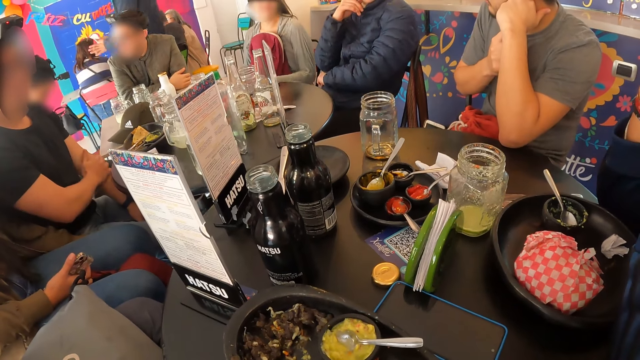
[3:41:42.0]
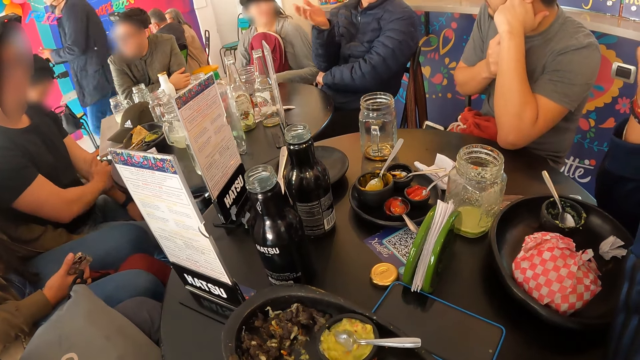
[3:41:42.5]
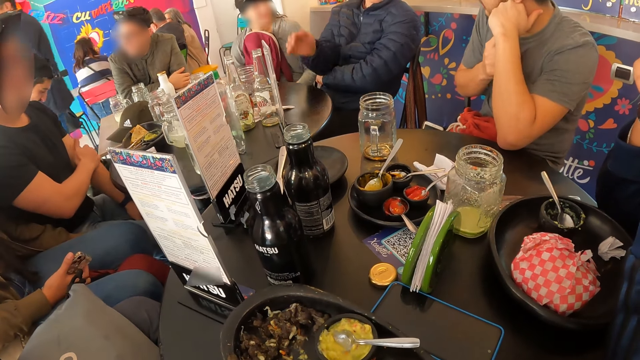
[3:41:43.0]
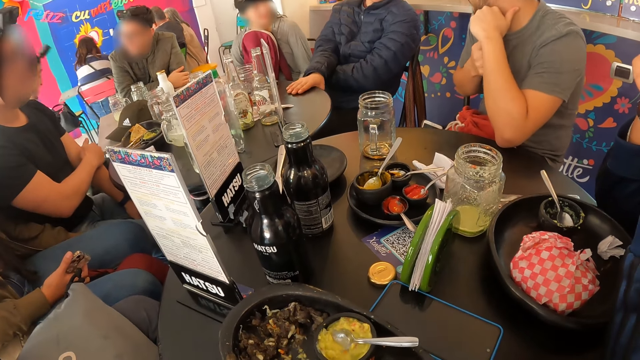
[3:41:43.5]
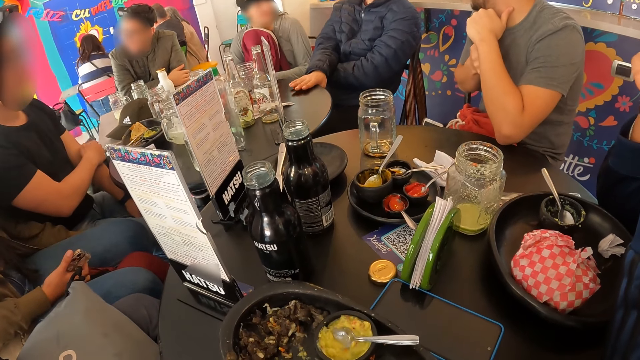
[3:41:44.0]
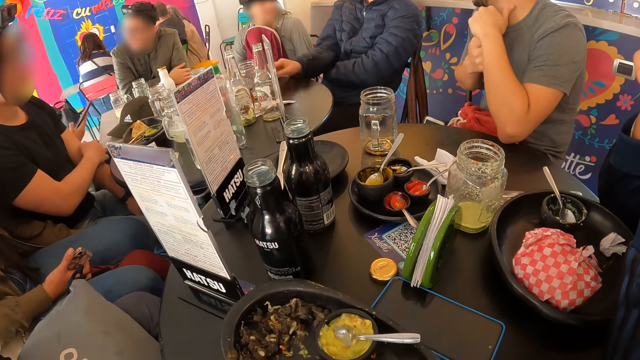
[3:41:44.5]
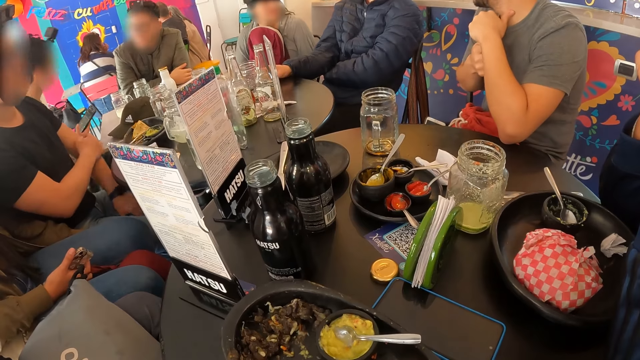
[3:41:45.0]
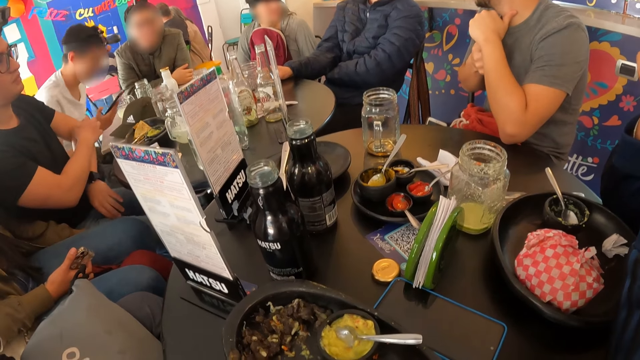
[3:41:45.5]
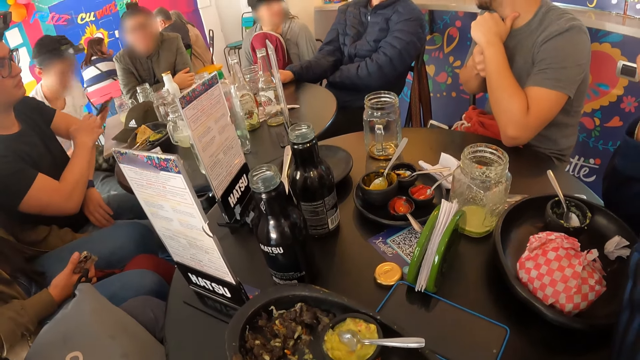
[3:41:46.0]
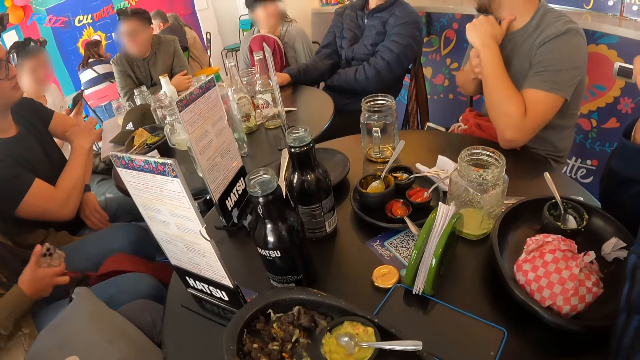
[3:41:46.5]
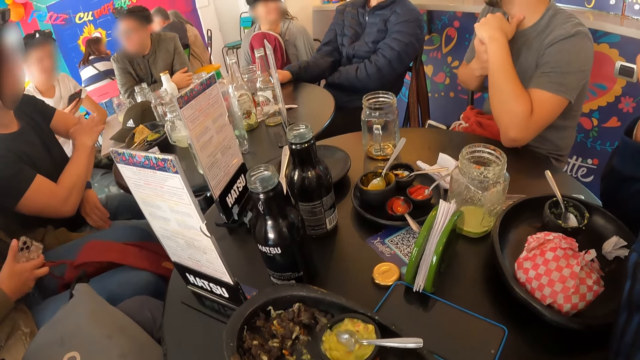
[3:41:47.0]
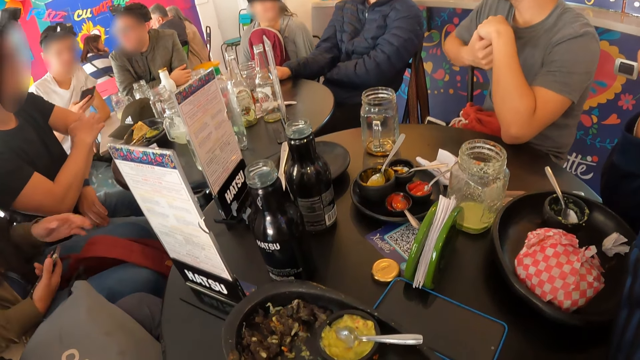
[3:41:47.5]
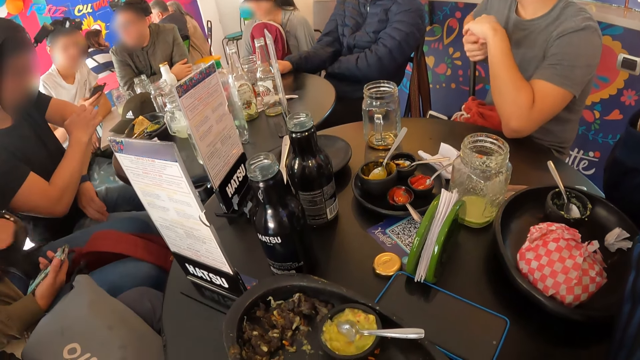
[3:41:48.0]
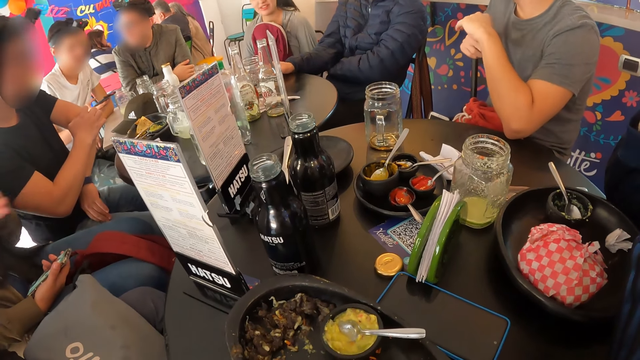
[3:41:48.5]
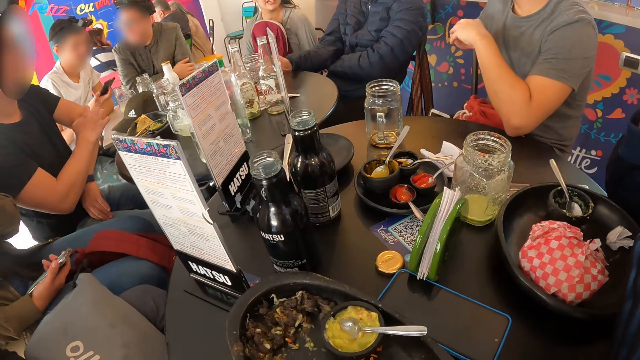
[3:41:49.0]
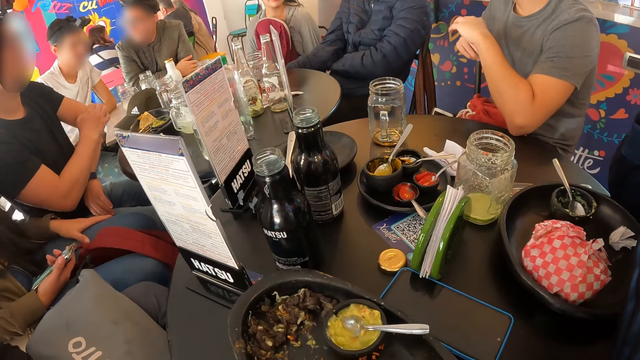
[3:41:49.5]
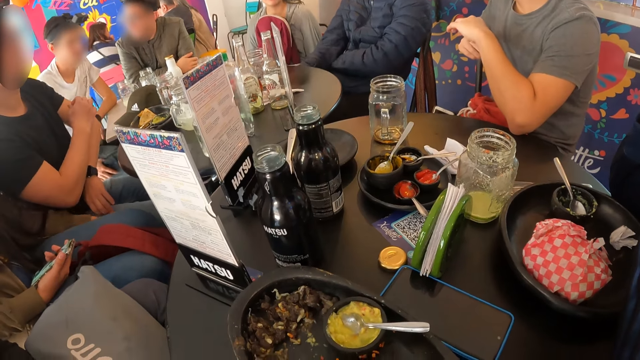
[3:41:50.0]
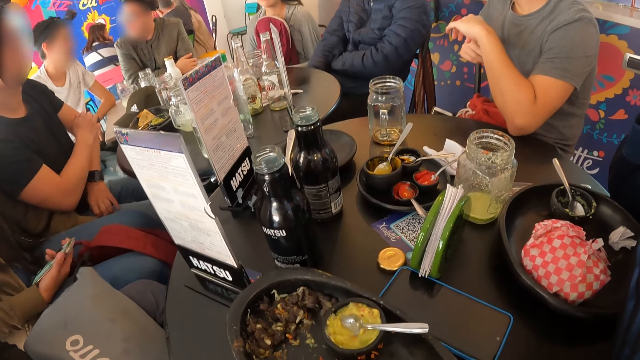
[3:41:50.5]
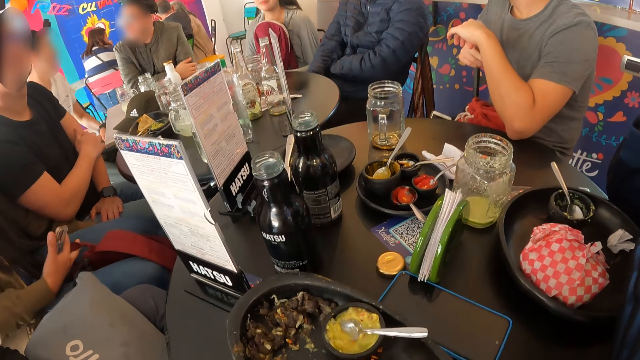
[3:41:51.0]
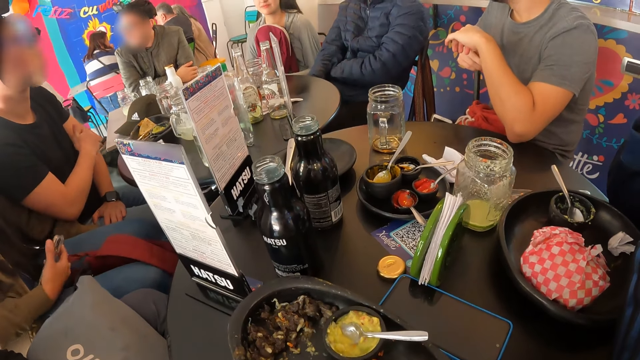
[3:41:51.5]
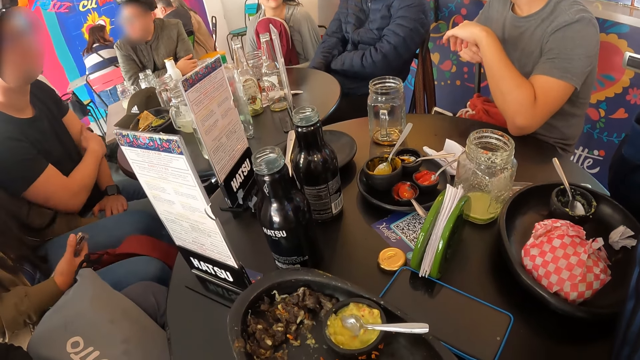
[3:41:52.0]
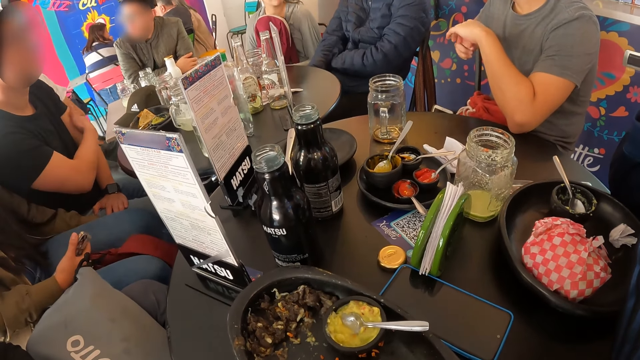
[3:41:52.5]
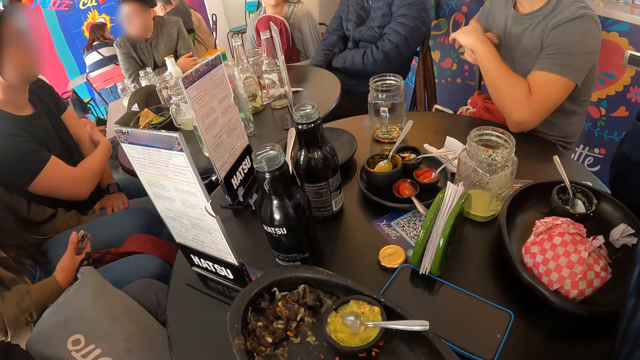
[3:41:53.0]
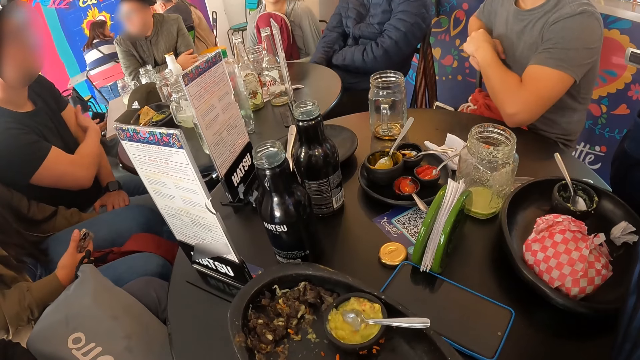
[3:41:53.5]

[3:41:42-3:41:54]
The camera wearer stares around at the table.

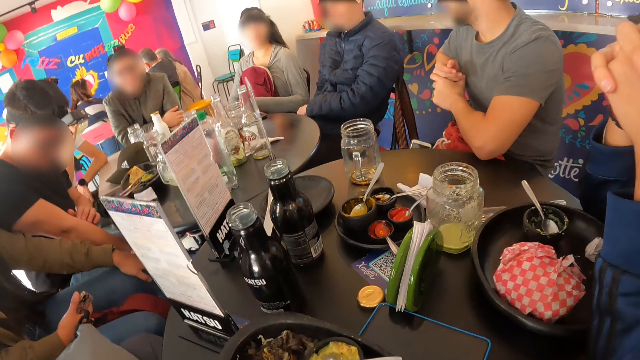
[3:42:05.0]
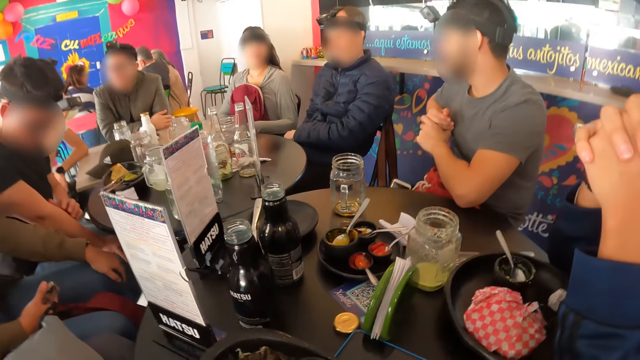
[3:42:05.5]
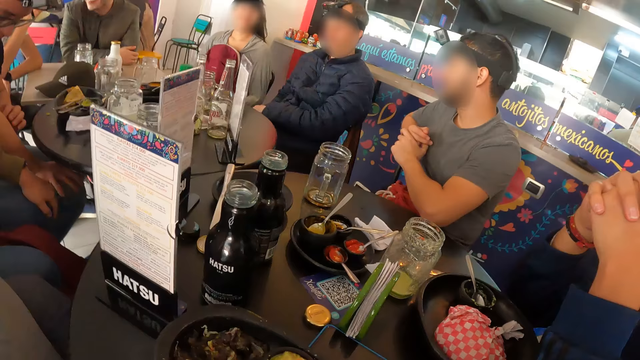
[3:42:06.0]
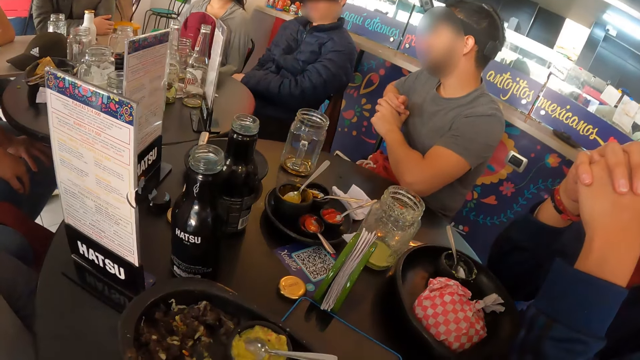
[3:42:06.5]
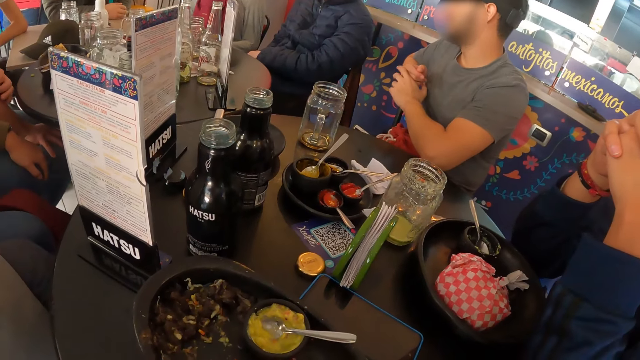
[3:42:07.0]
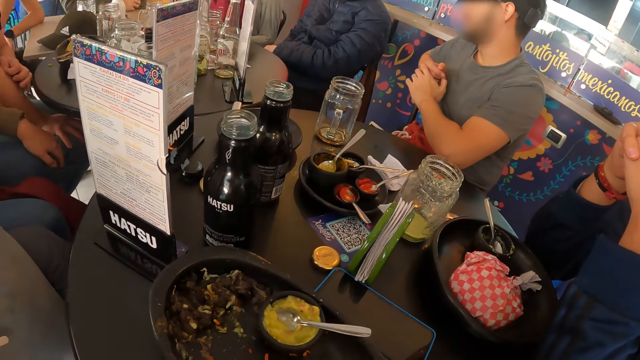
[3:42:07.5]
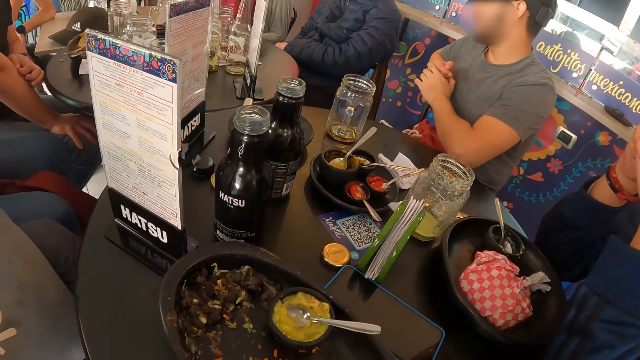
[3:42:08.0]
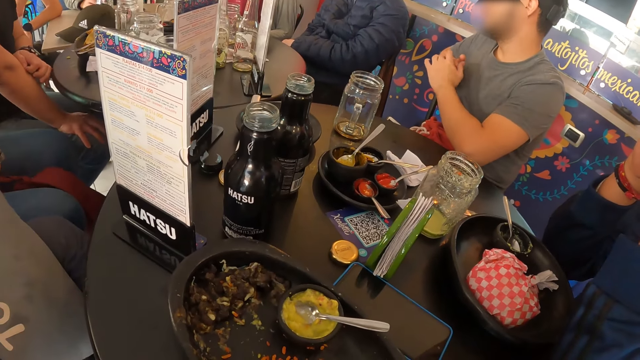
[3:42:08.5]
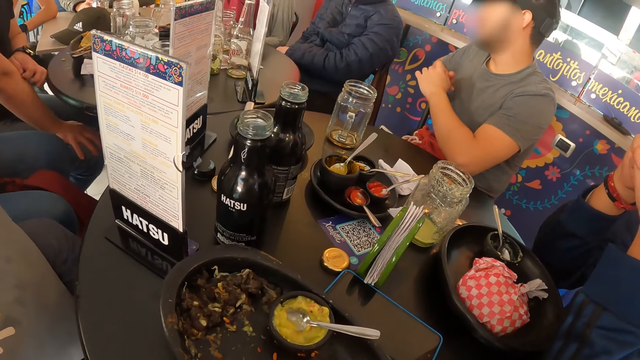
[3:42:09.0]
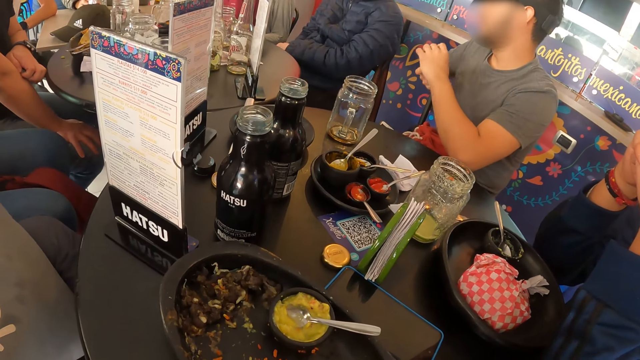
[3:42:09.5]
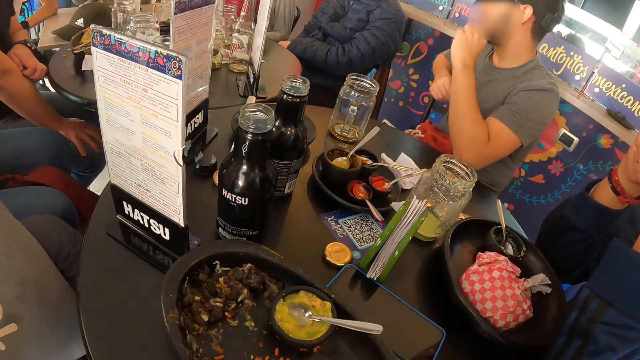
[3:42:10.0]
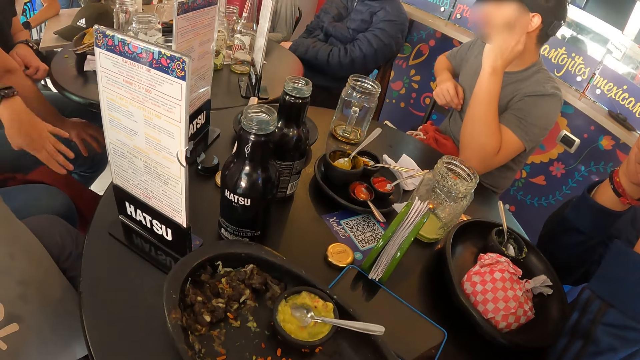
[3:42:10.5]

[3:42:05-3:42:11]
The camera wearer looks around.

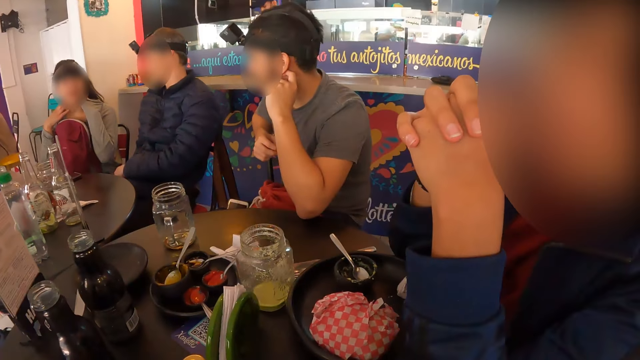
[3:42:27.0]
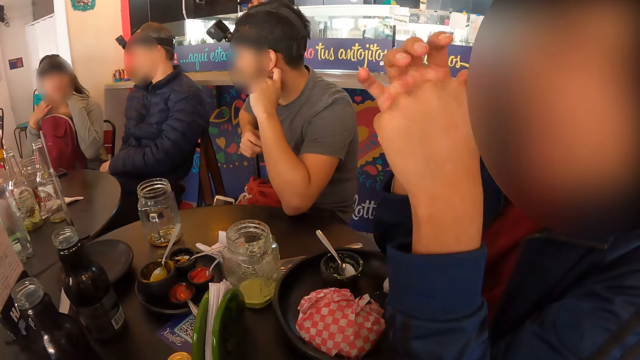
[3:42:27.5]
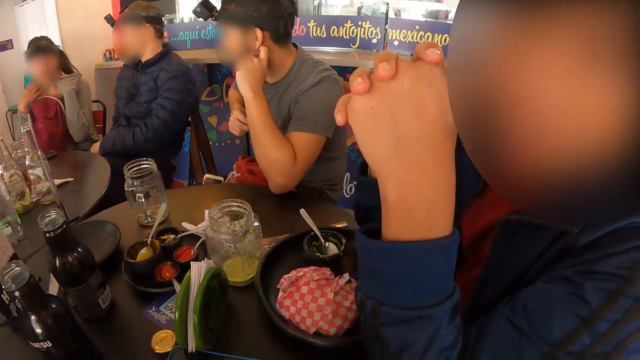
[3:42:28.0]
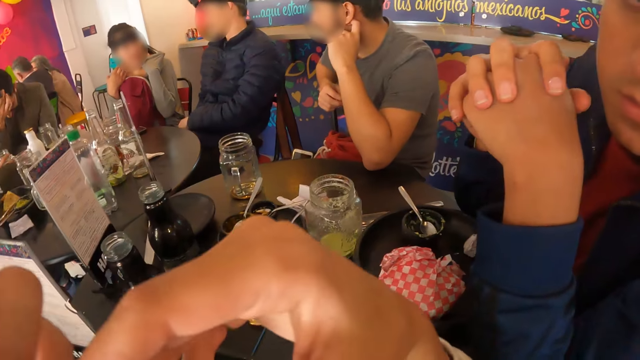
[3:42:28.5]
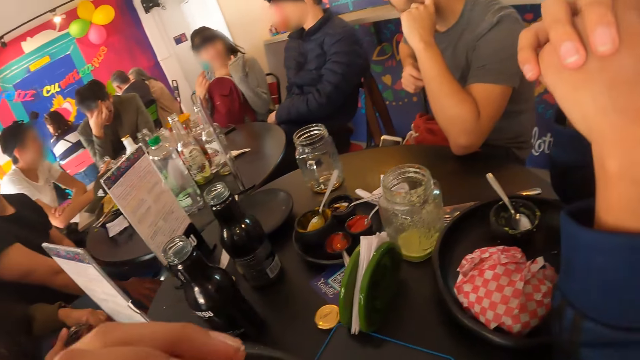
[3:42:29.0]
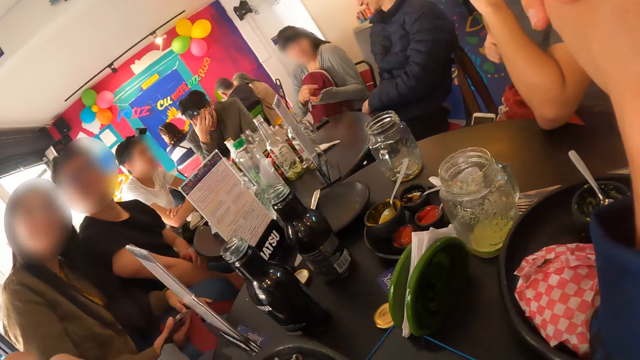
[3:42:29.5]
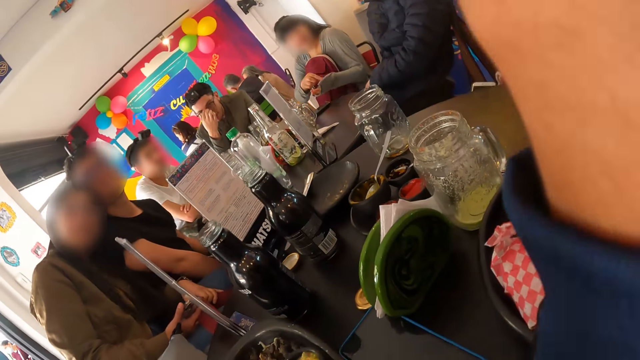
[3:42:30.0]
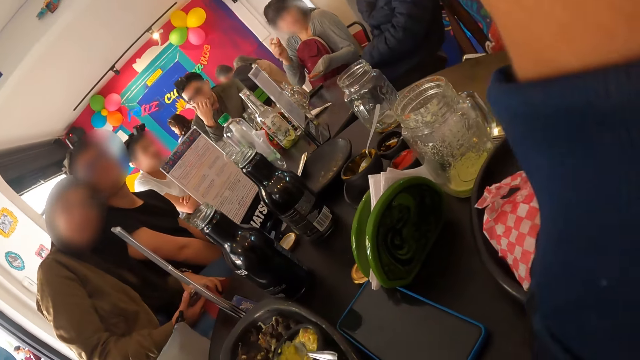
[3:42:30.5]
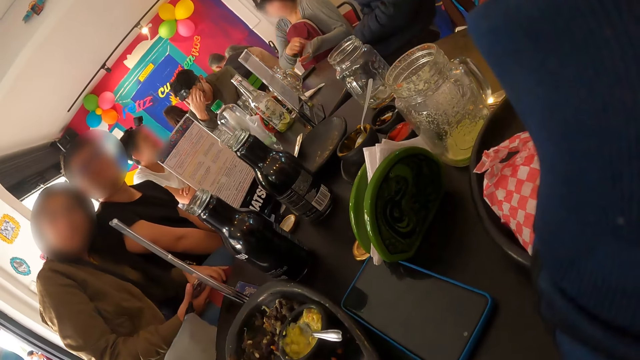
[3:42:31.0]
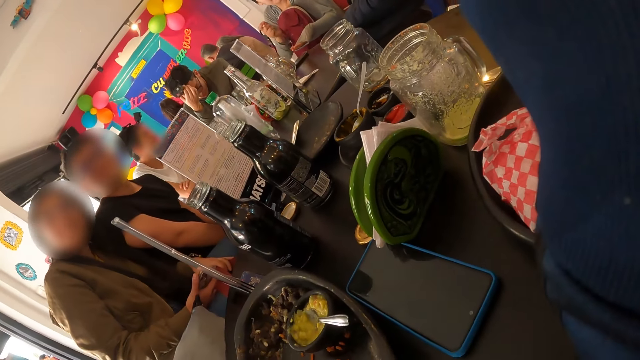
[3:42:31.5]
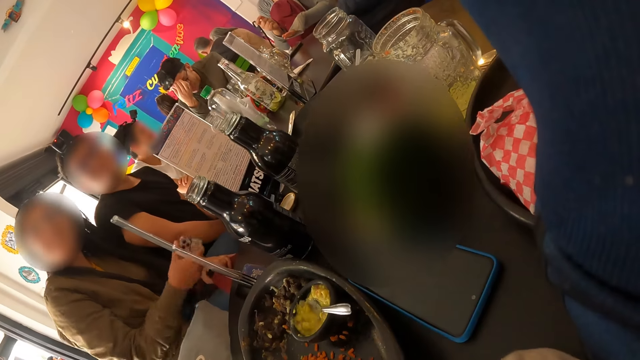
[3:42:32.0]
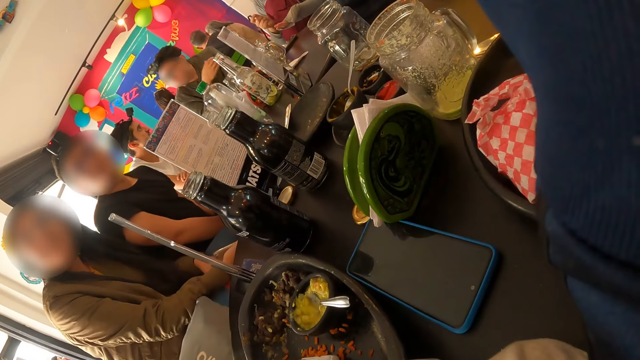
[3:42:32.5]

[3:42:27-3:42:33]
A person interacts with the camera wearer. The camera wearer looks around.
